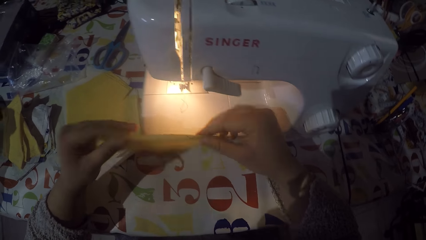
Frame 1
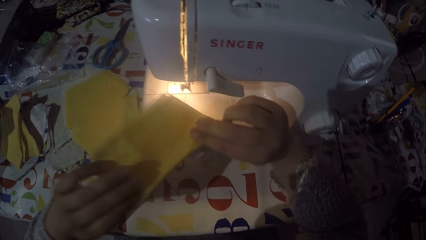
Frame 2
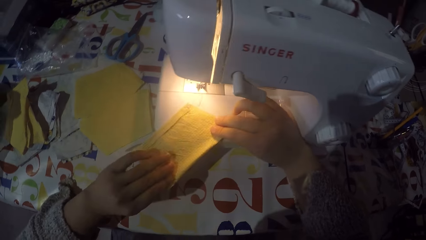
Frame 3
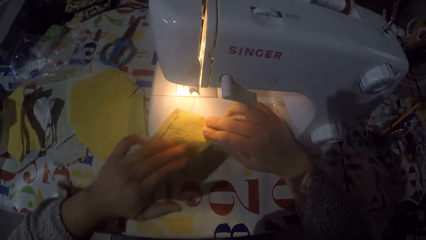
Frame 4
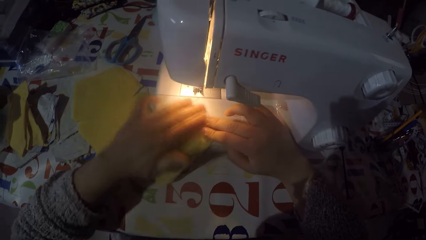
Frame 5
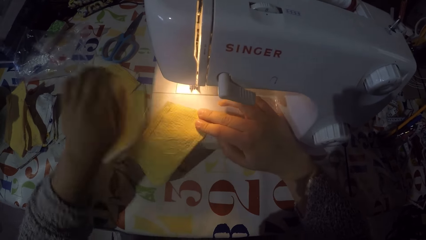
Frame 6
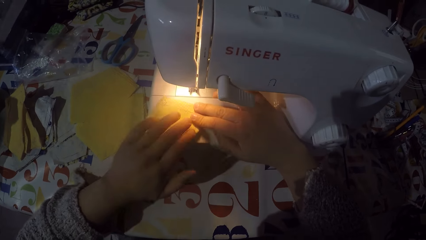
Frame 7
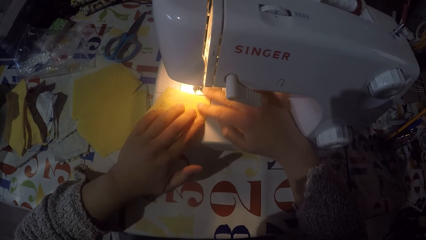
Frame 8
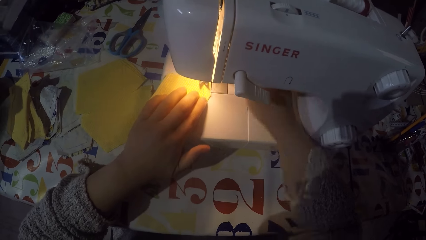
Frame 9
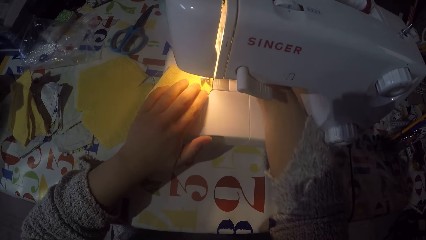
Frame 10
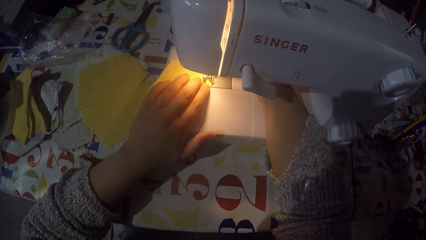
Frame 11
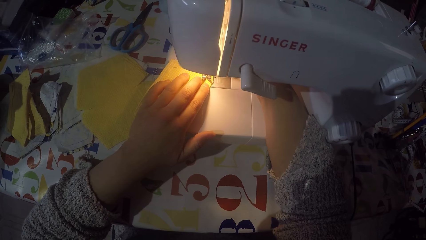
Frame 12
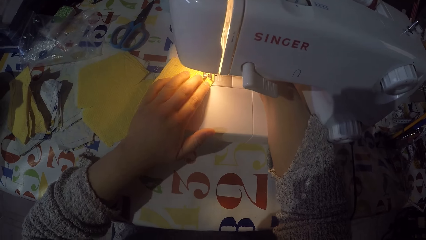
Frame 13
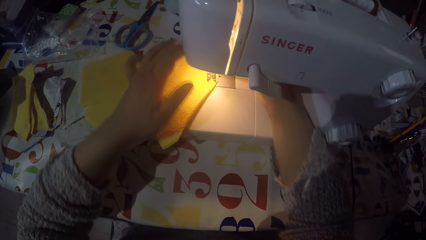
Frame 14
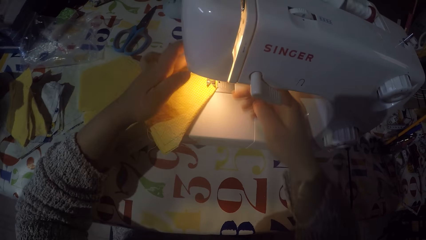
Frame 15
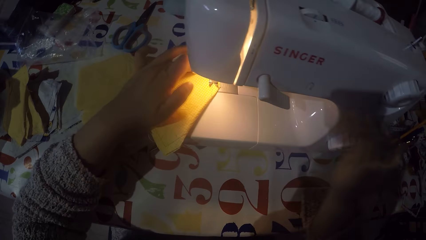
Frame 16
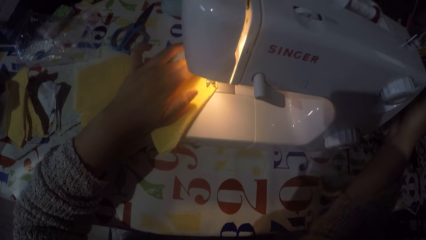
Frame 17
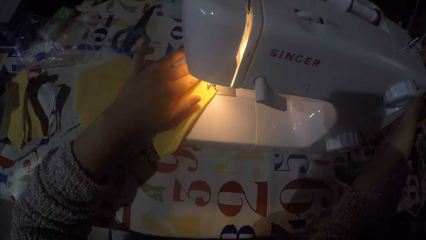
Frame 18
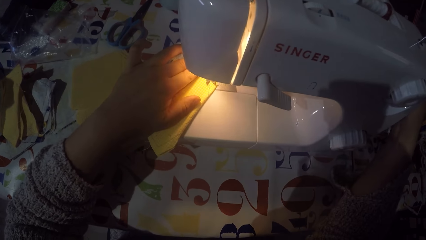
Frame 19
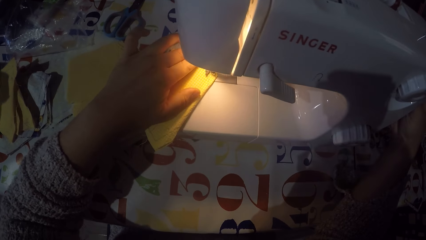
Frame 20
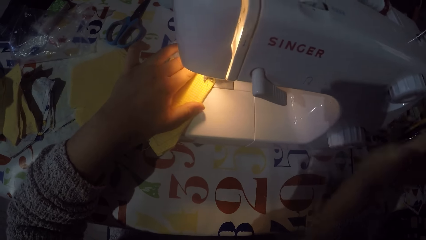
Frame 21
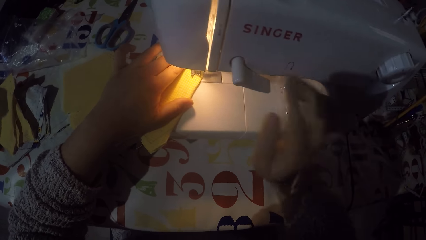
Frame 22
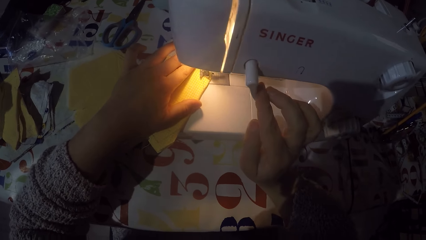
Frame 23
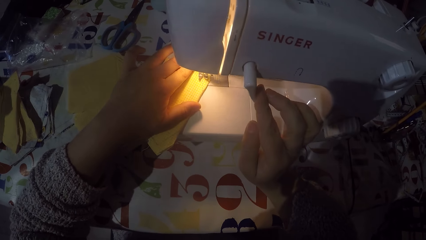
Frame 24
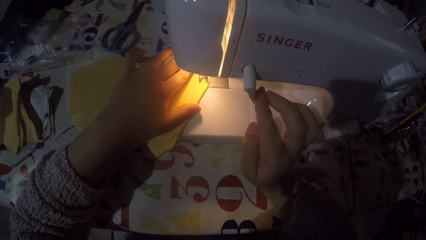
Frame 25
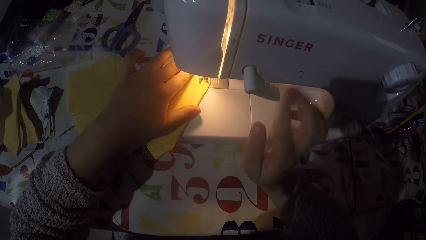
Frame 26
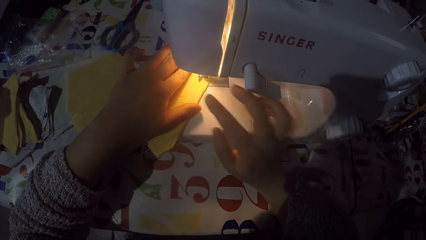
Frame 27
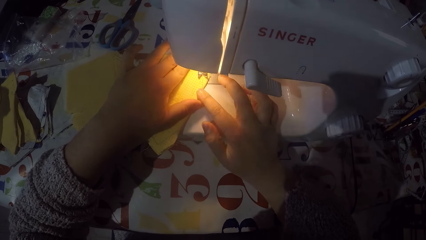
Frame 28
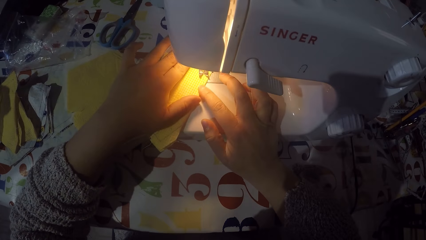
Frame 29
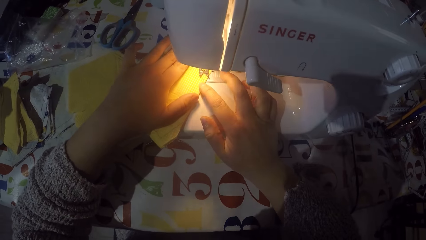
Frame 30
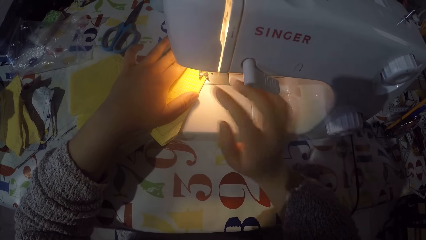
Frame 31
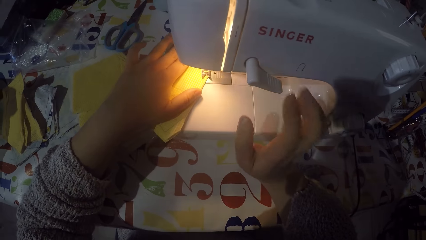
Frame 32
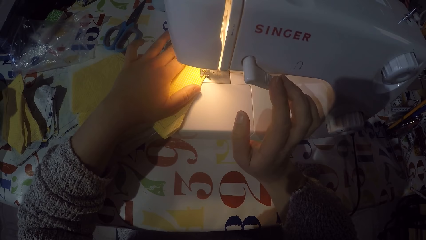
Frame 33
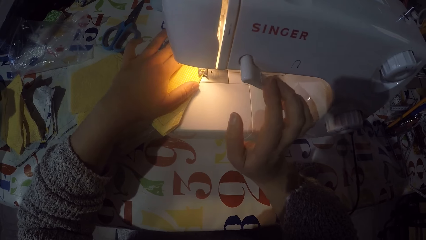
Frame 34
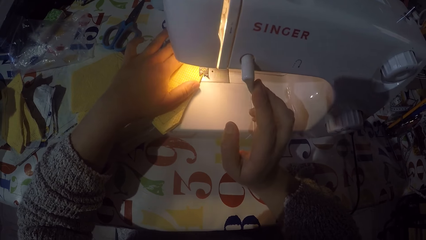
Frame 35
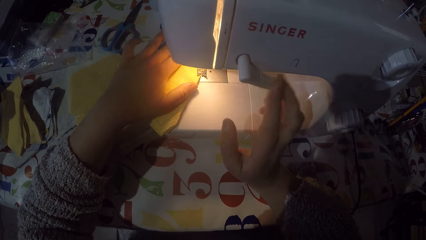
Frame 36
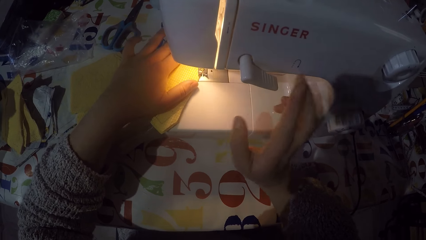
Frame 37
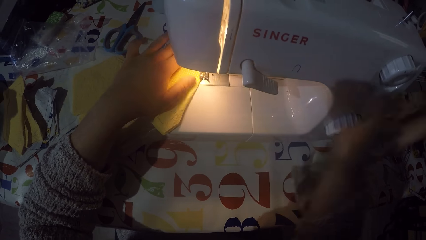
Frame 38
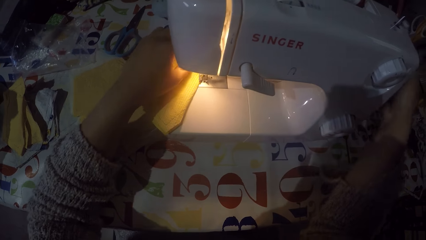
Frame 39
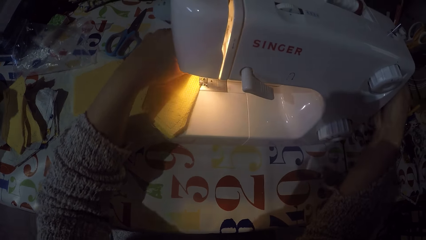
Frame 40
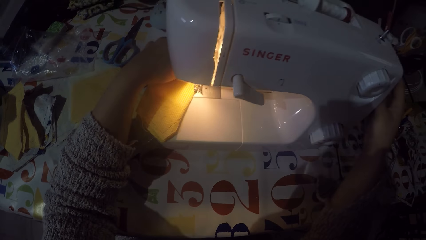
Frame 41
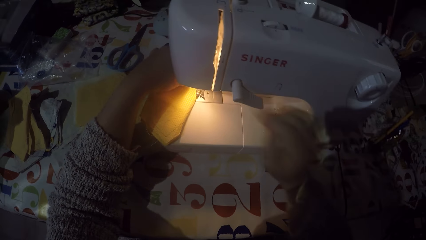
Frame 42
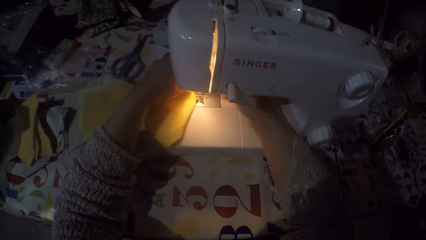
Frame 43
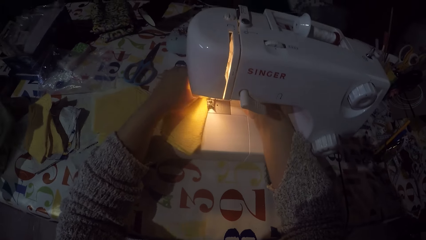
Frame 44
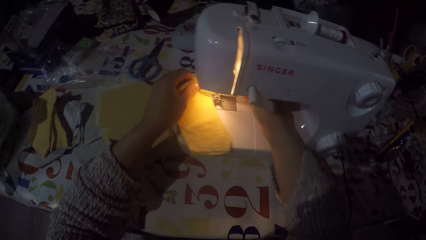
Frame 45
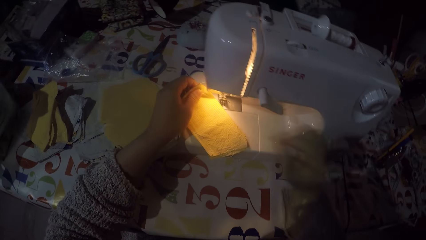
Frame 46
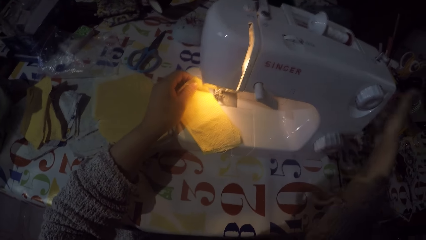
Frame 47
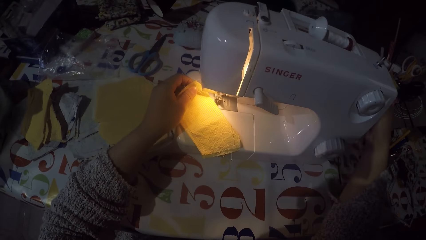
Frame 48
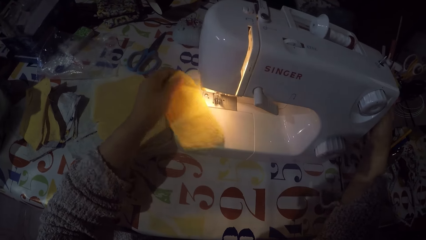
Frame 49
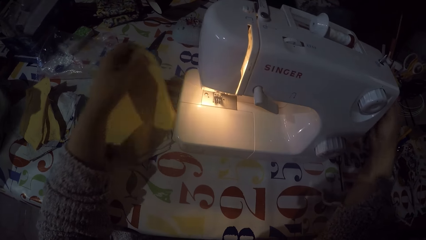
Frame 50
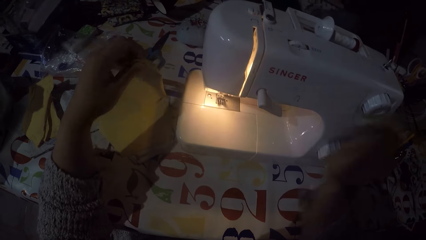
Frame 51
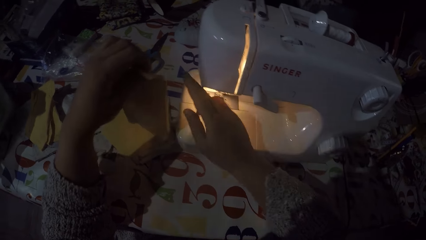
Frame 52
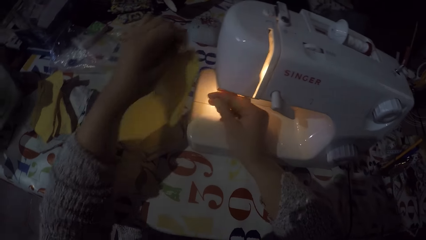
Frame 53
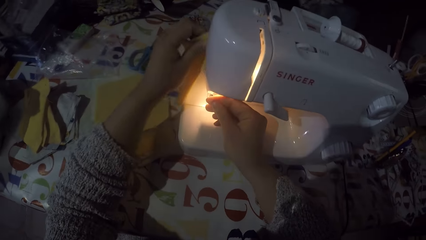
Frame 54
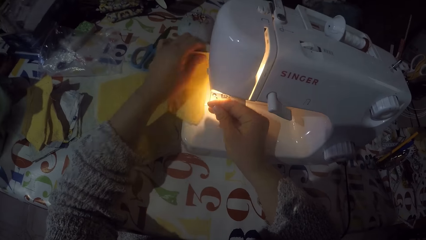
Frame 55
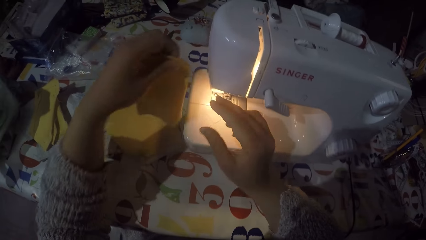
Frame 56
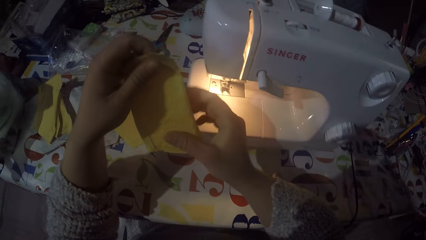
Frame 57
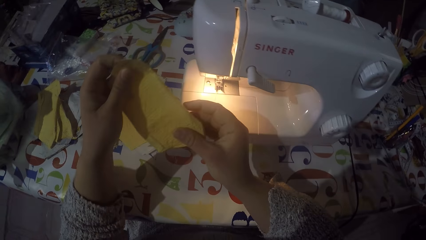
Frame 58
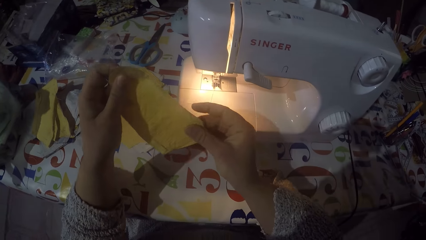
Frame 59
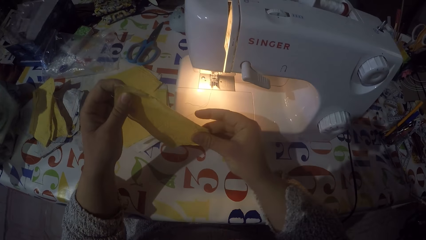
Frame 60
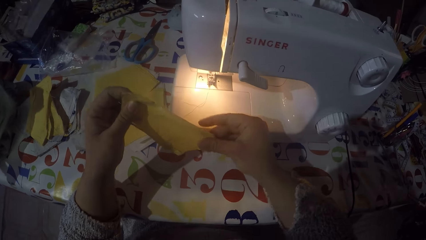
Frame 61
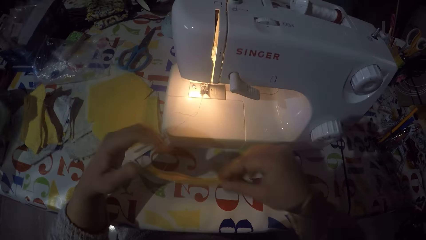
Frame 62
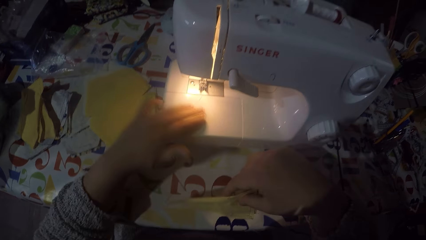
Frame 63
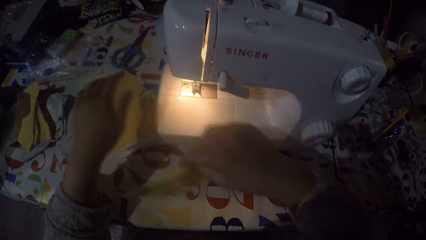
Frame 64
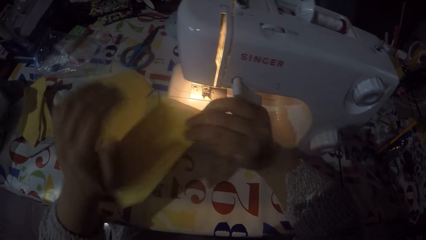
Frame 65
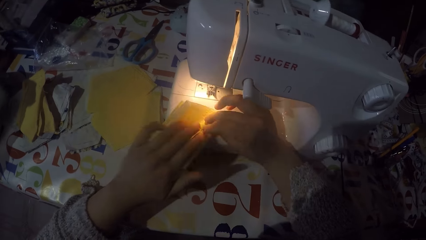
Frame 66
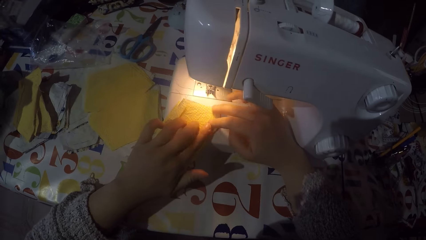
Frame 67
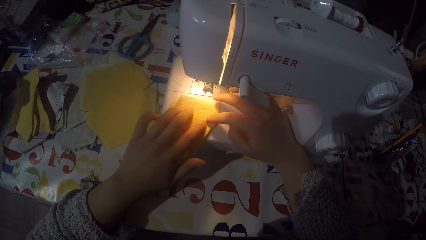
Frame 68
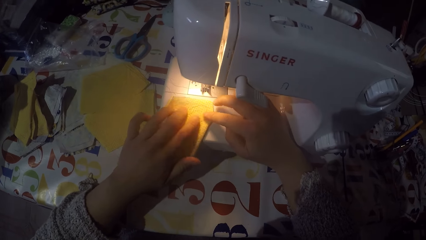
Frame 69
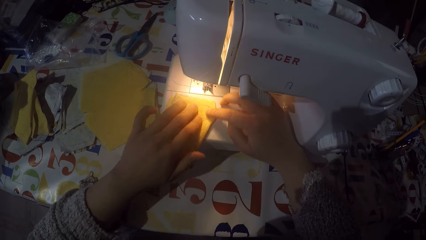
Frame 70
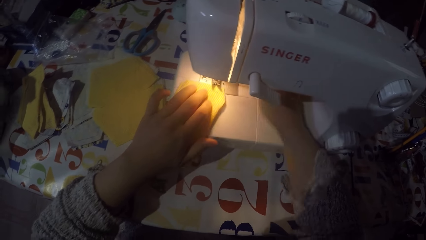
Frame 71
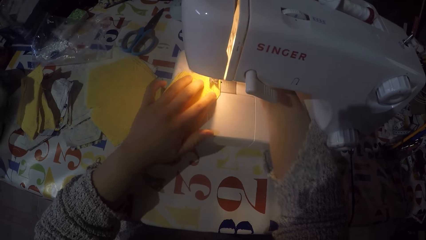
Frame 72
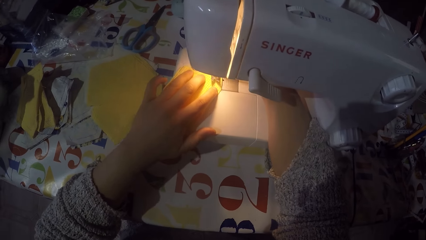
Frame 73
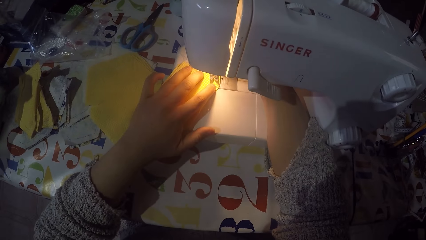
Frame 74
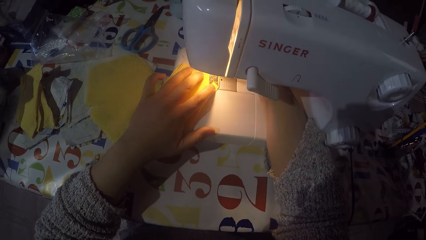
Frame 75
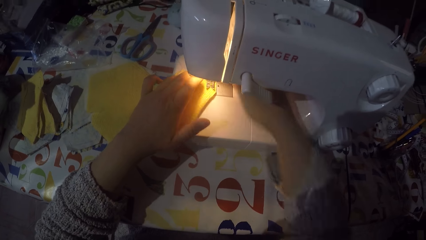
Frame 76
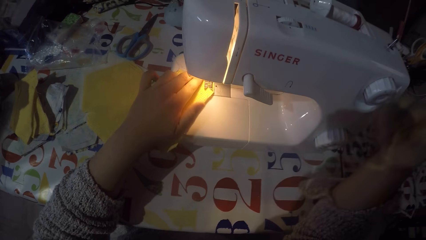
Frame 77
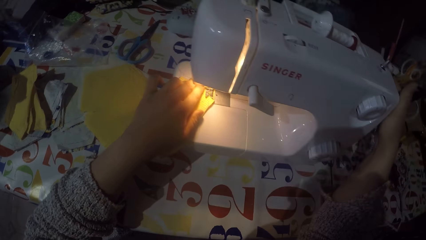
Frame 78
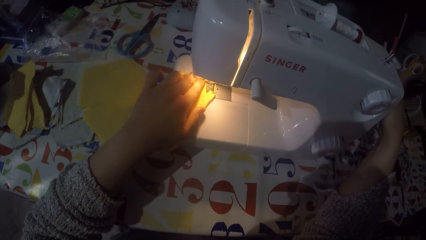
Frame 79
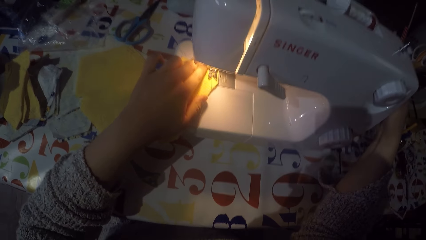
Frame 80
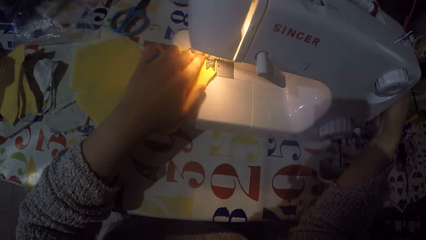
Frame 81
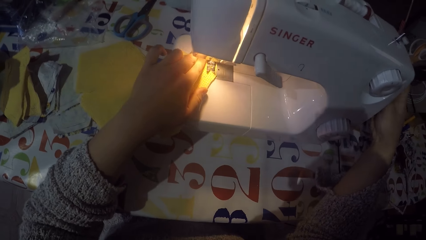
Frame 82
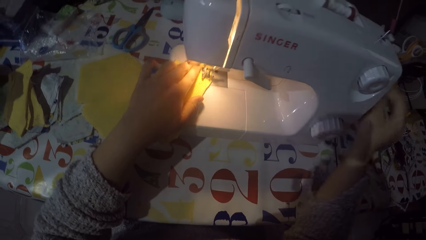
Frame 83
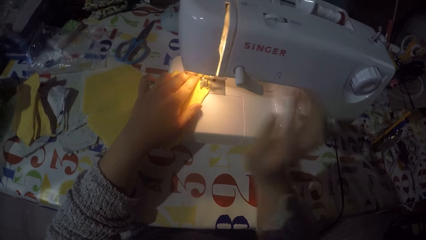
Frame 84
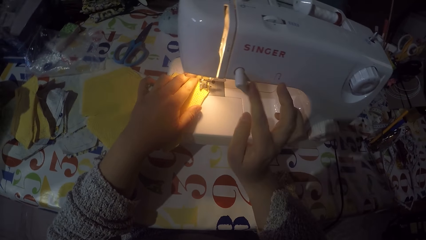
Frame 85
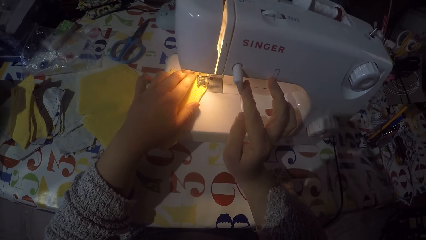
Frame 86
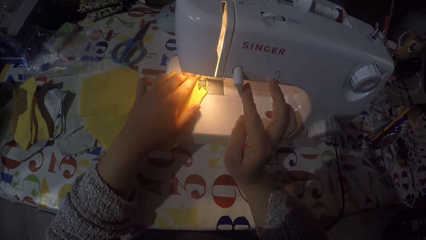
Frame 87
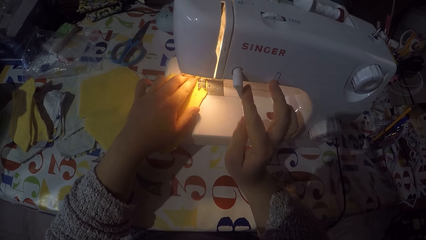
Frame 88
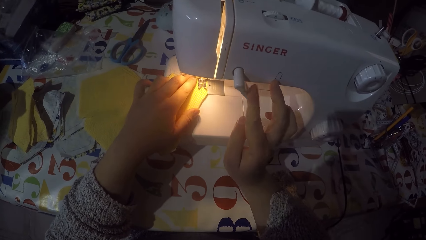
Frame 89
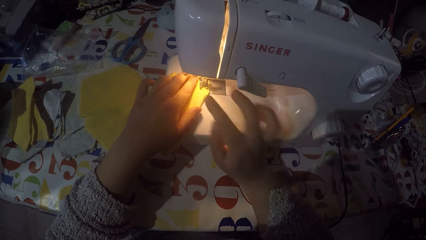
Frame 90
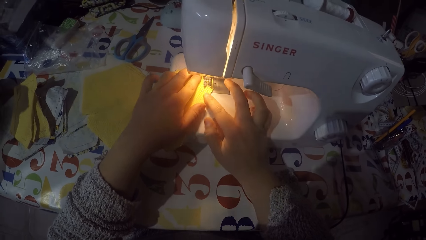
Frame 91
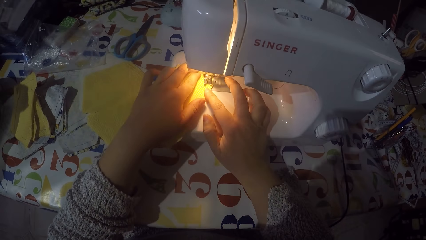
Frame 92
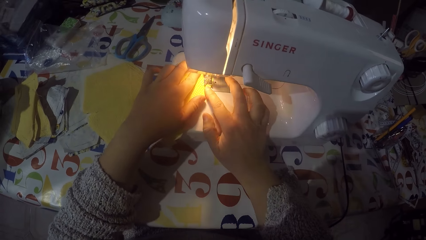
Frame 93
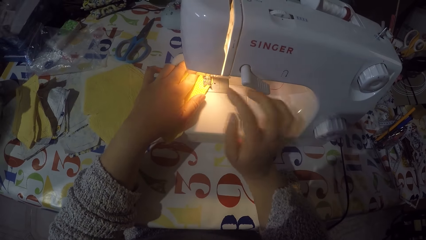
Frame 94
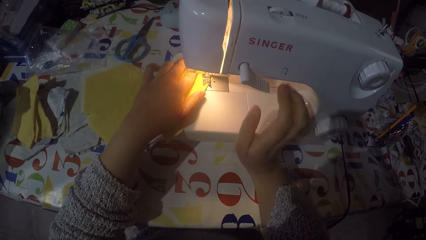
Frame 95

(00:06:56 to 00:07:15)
The camera wearer puts the piece of cloth on the sewing machine. They touch the hand wheel. They are sewing the piece of cloth with the machine. They touch the hand wheel. They remove the piece of cloth from the machine. They touch the hand wheel. They cut the sewing thread. They remove the thread in the piece of cloth. They check the piece of cloth. They put the piece of cloth on the sewing machine. They touch the hand wheel. They are sewing the piece of cloth with the machine.
